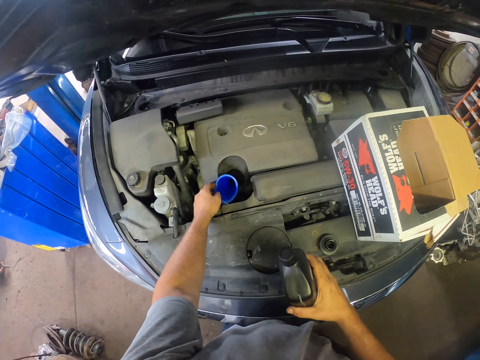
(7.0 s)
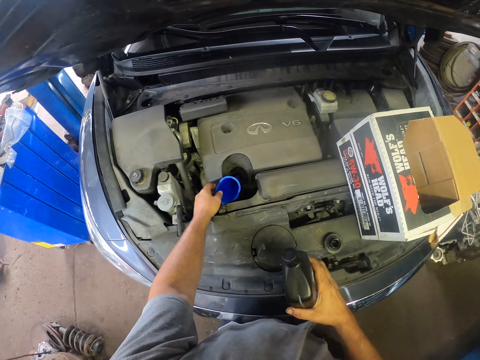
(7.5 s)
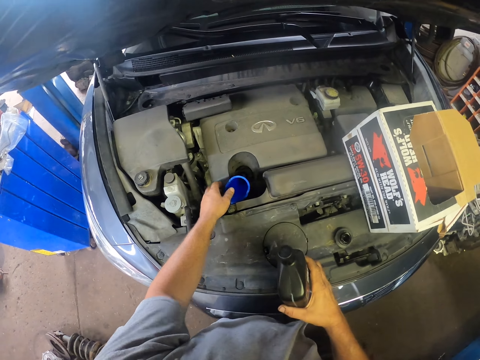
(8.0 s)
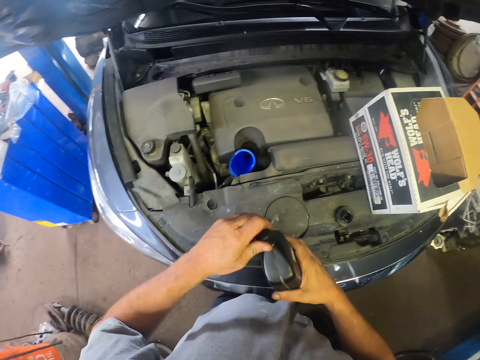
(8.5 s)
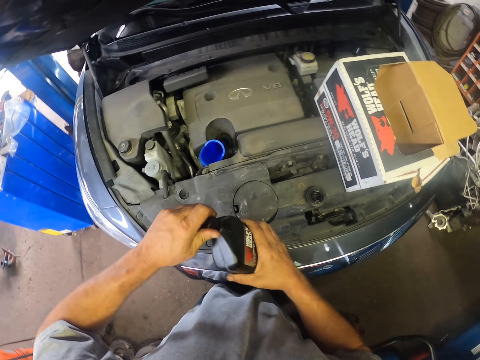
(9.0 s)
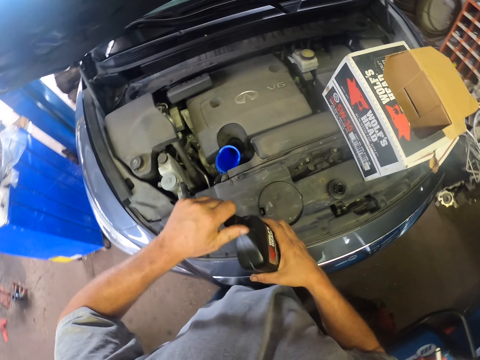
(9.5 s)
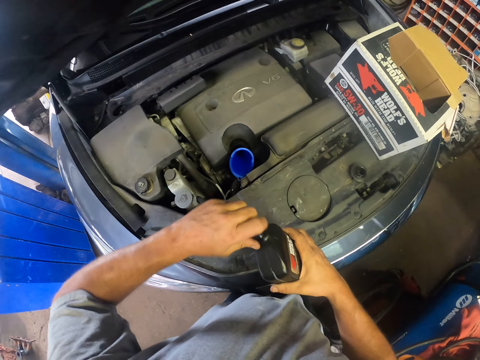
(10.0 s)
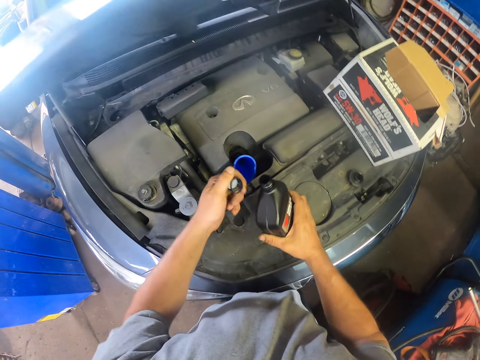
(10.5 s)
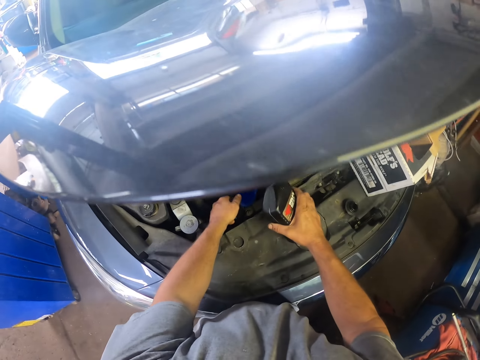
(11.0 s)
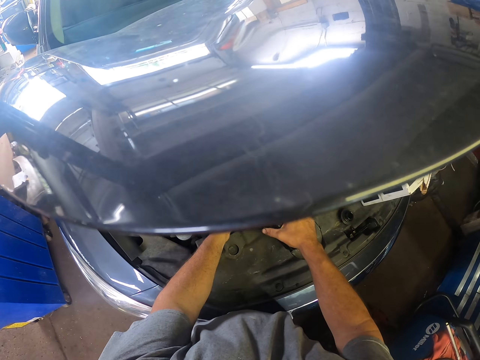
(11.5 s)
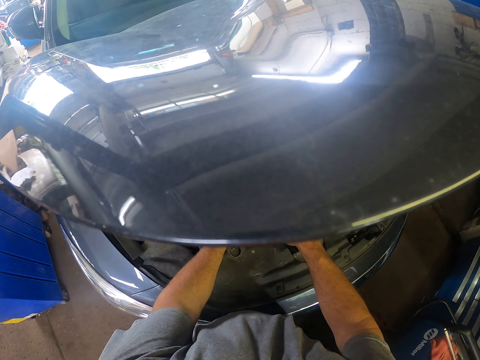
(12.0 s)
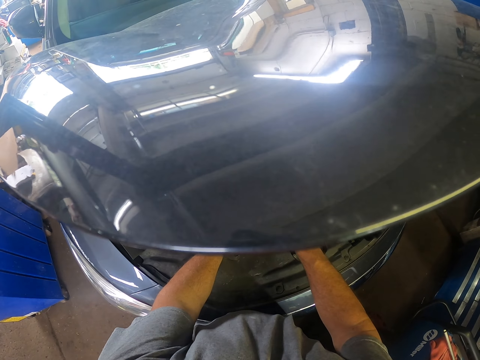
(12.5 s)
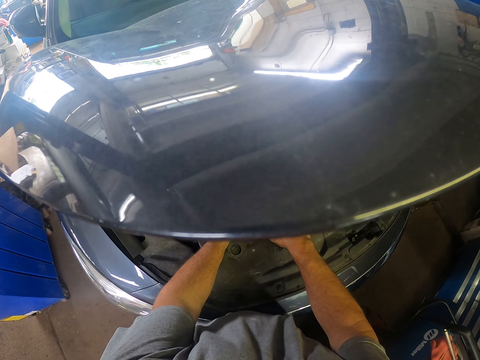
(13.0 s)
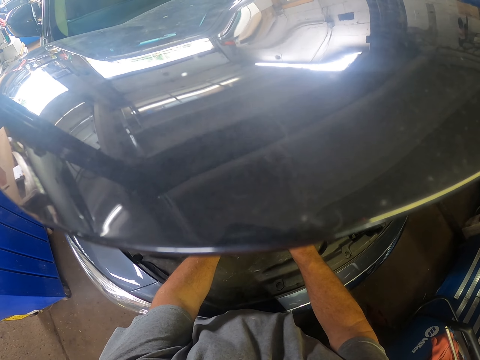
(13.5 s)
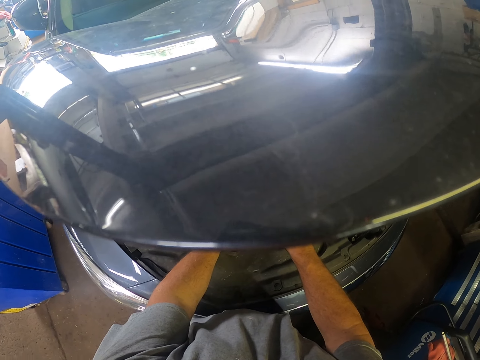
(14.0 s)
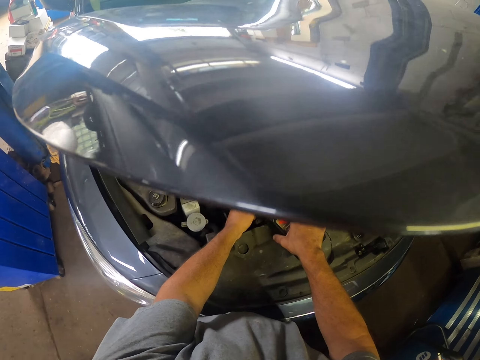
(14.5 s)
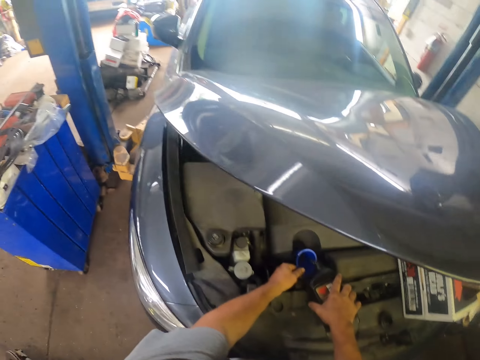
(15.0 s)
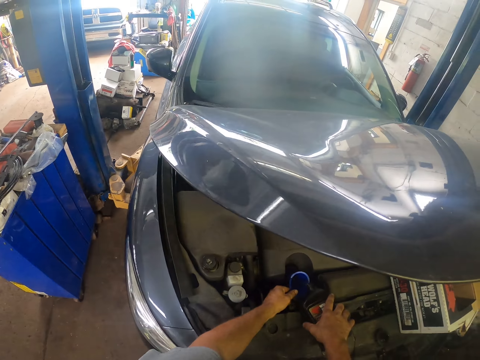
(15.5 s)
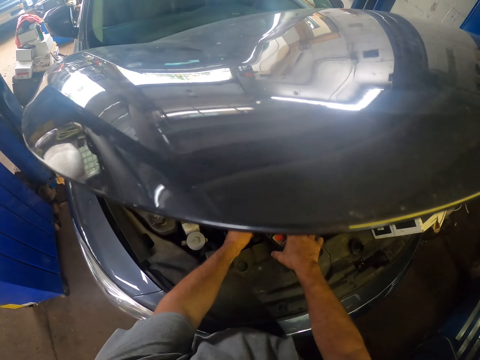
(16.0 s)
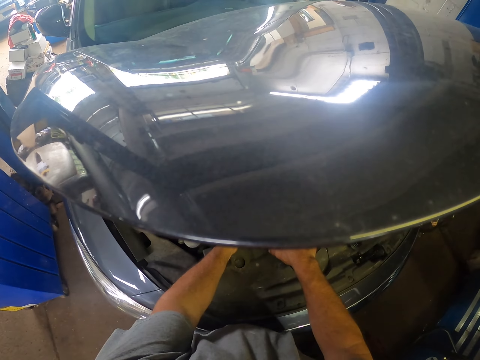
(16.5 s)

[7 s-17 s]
The camera wearer opens the jerrycan. They pour the coolant or oil in the coolant tank.

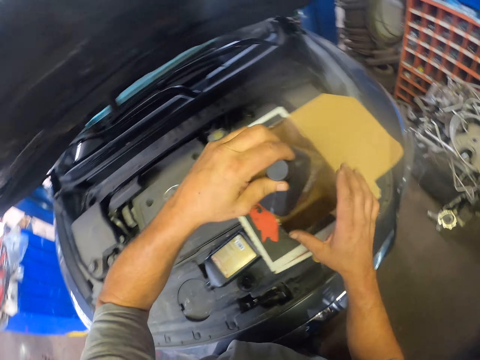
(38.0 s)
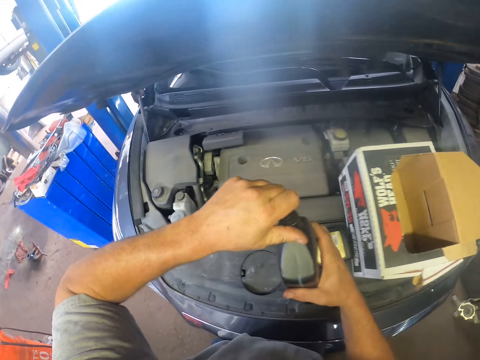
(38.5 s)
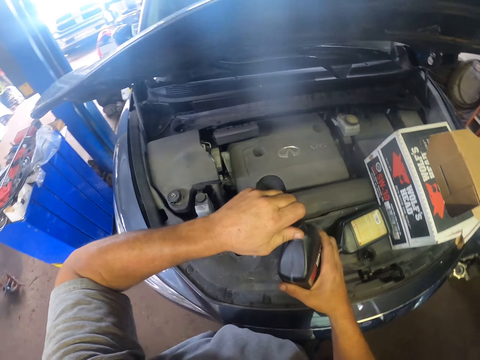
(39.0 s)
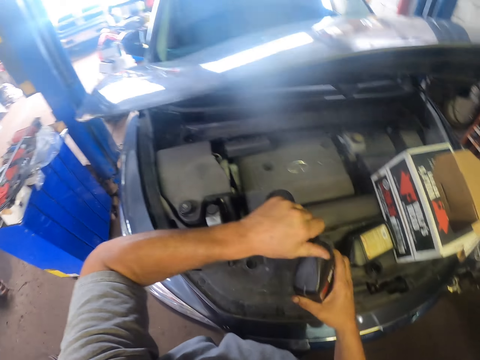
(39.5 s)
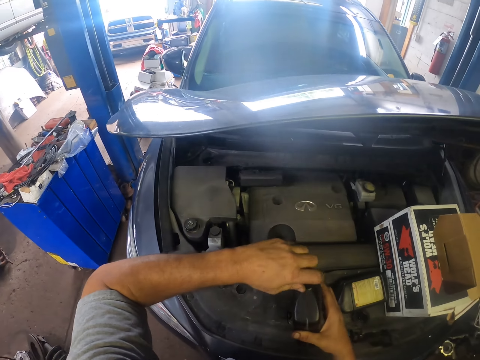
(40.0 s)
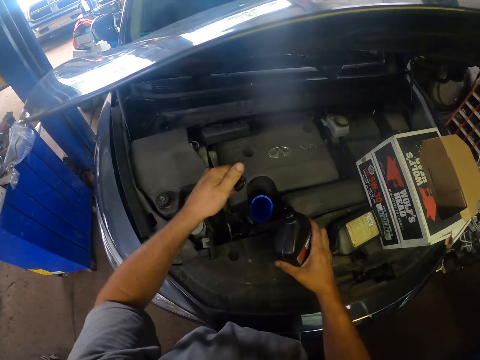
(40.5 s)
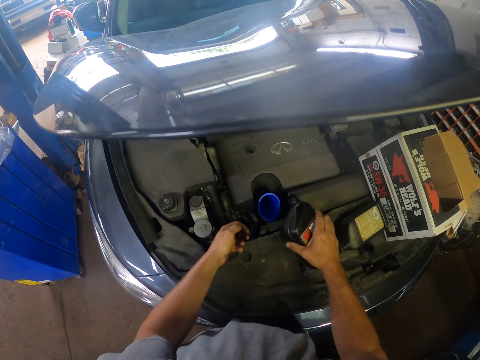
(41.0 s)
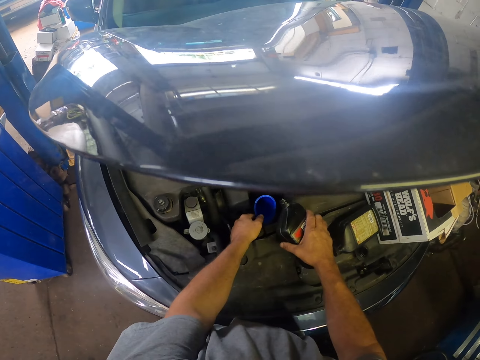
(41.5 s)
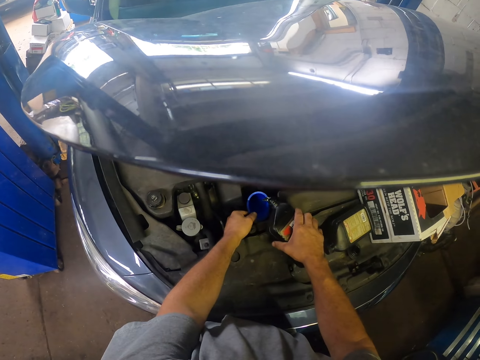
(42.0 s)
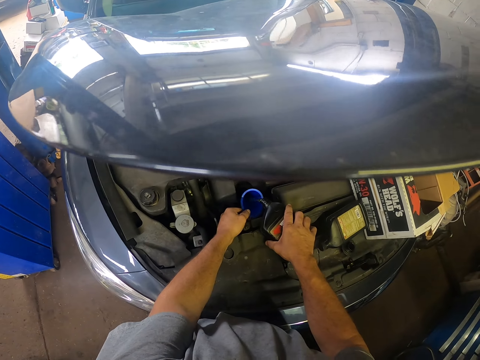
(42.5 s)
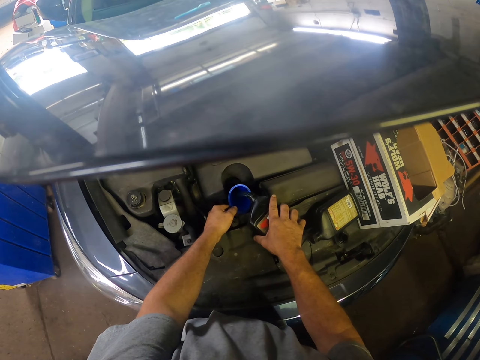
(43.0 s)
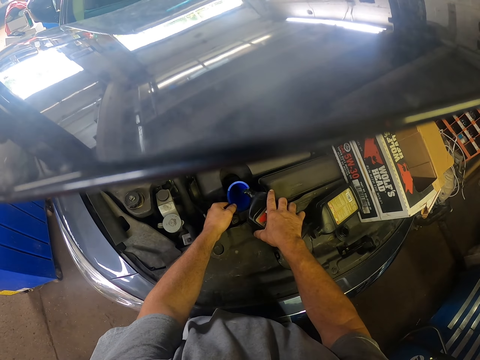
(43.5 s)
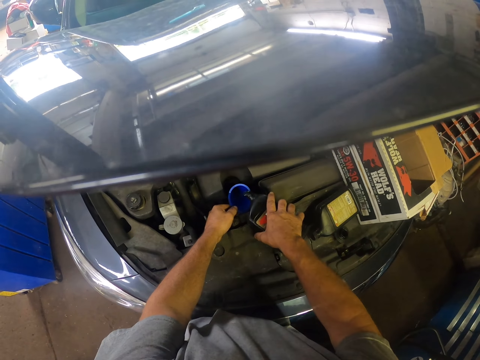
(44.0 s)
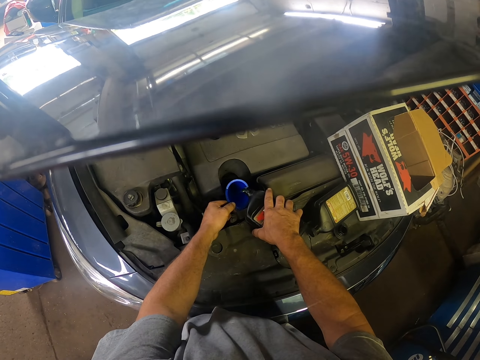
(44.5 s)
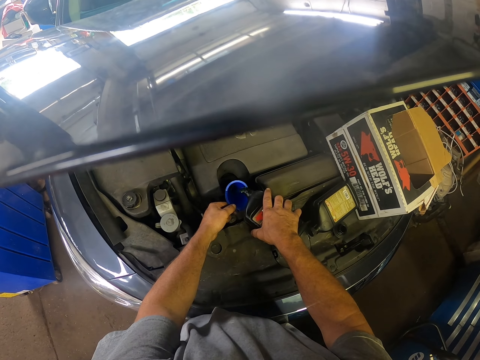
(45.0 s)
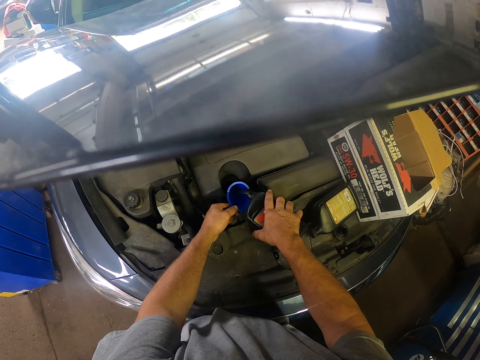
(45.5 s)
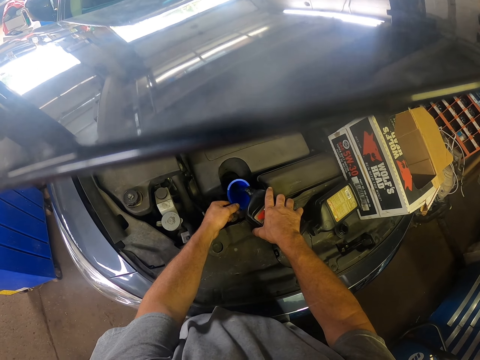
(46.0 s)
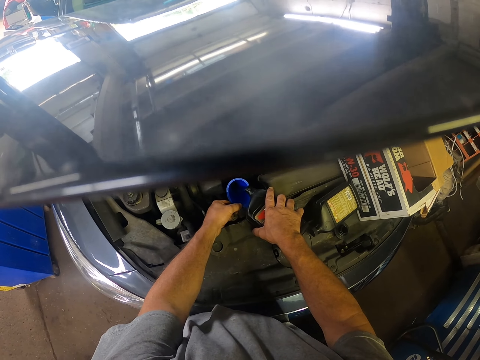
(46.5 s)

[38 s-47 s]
The camera wearer picks up another jerrycan of coolant from the box. They open the jerrycan with both hands. They pour the coolant or oil in the coolant tank.

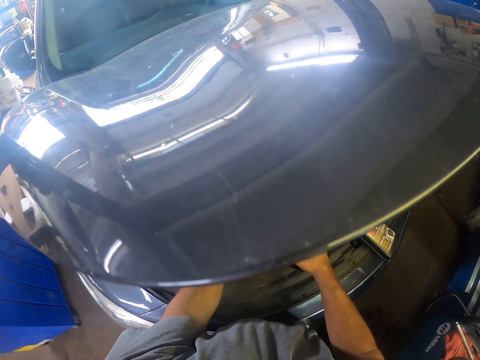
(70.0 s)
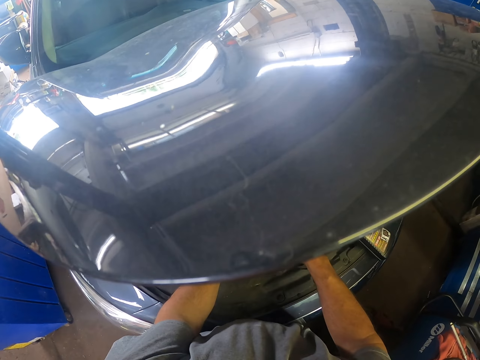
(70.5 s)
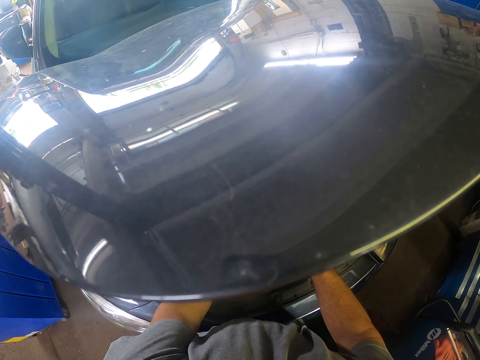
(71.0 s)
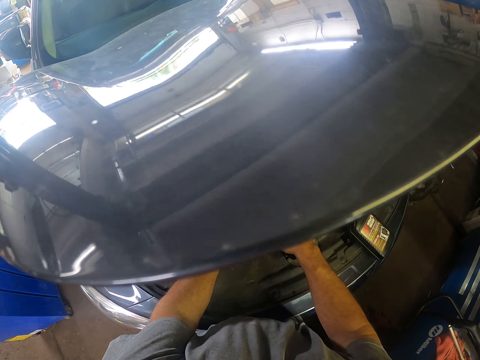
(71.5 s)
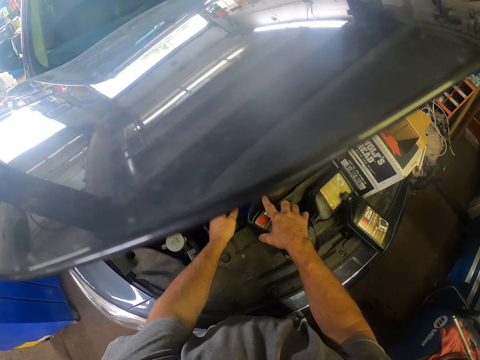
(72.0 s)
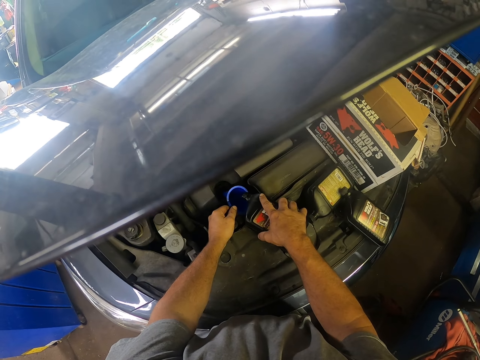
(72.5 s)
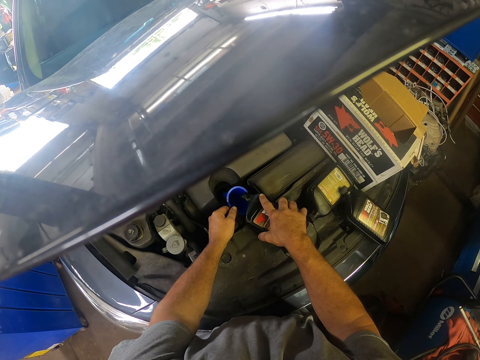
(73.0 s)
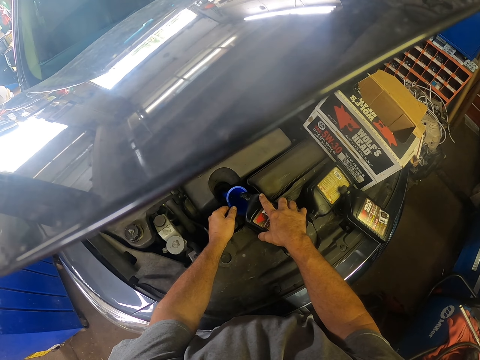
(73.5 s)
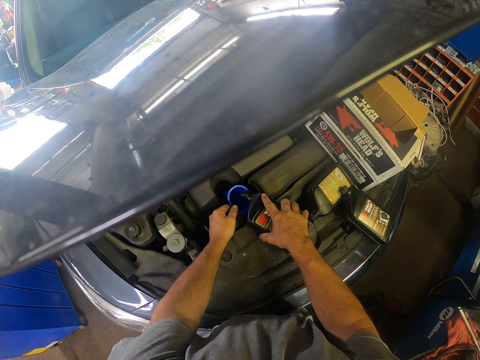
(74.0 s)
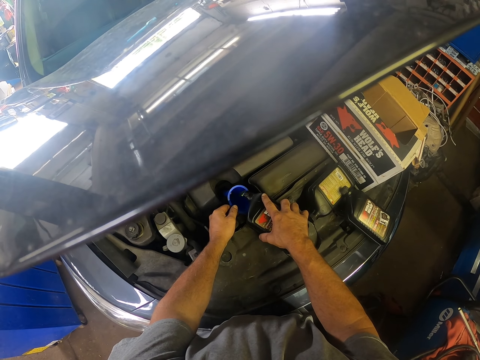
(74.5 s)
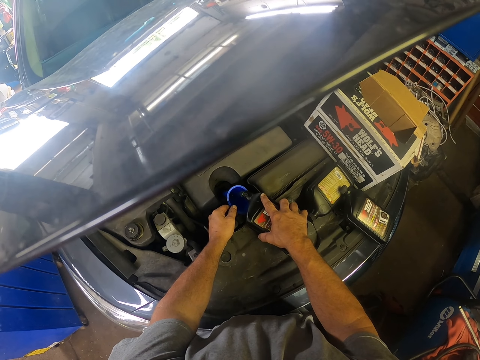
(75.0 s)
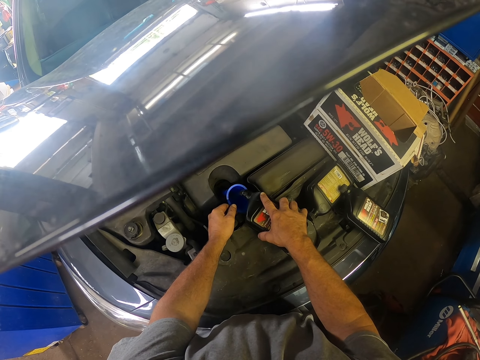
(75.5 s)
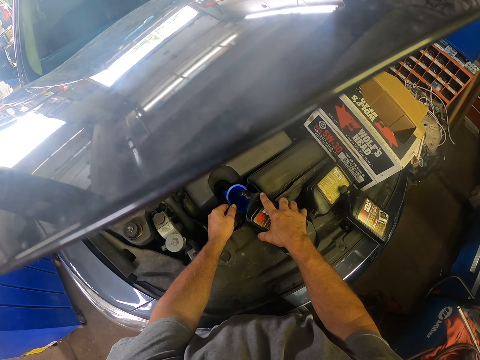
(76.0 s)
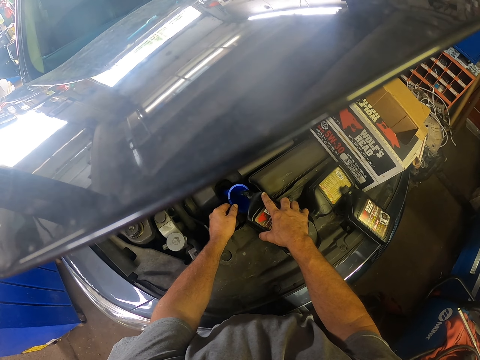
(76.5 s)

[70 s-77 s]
The camera wearer pours the coolant or oil in the coolant tank.
